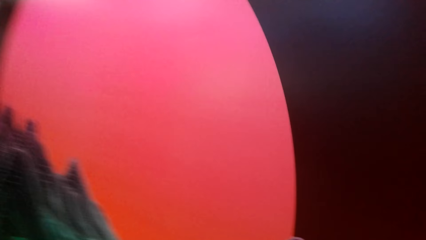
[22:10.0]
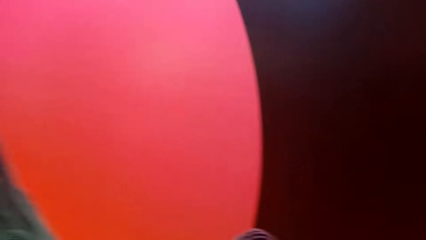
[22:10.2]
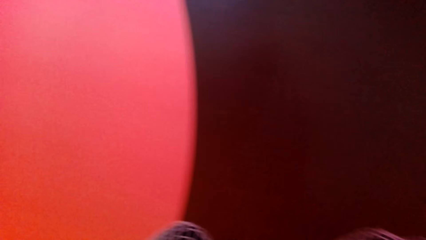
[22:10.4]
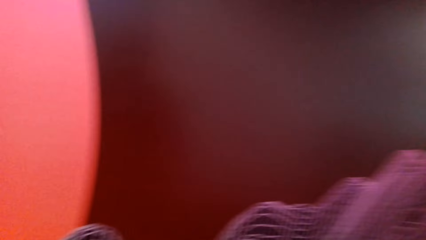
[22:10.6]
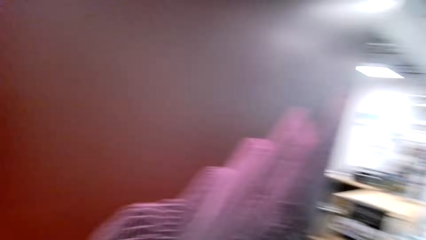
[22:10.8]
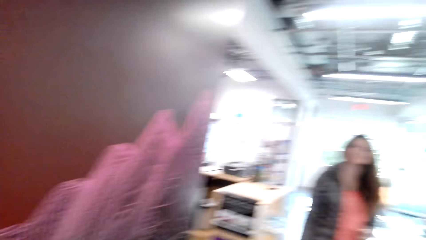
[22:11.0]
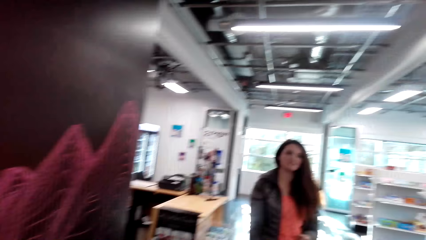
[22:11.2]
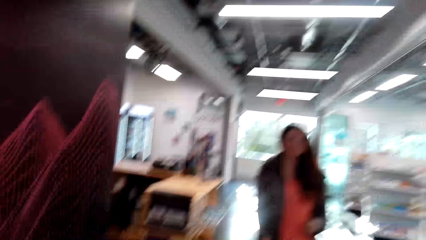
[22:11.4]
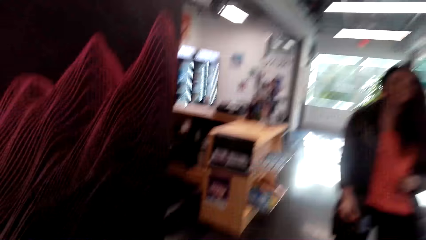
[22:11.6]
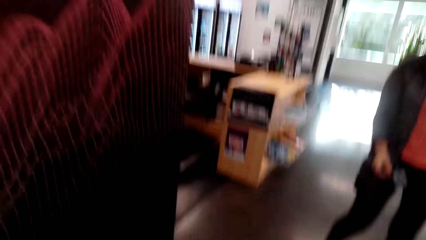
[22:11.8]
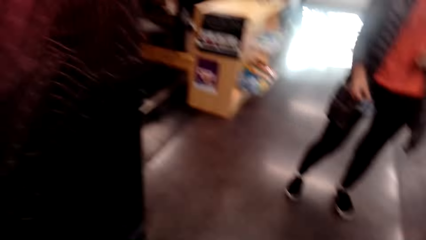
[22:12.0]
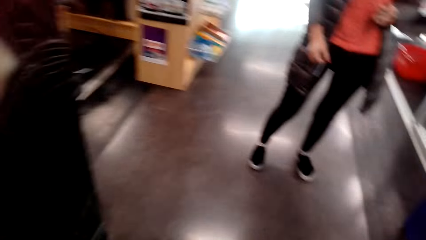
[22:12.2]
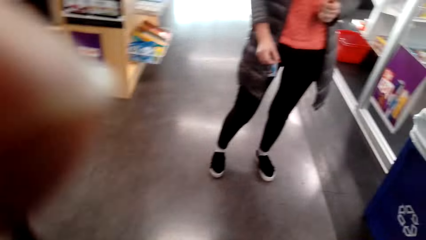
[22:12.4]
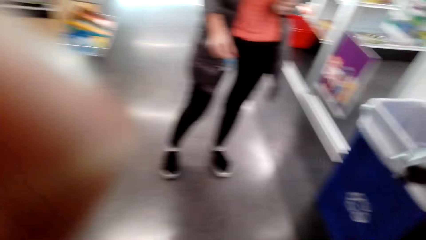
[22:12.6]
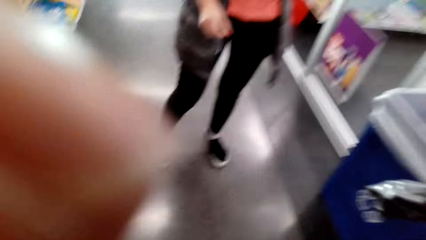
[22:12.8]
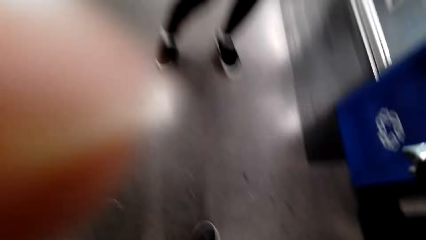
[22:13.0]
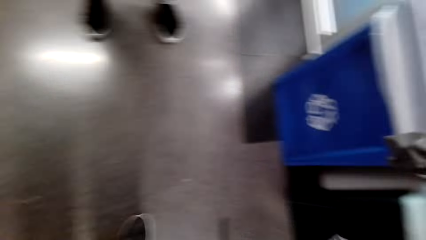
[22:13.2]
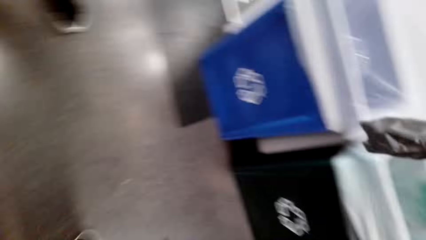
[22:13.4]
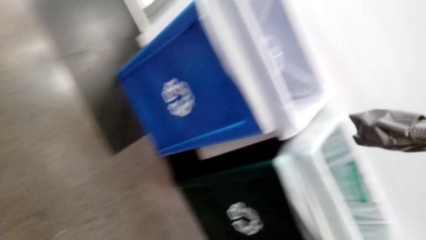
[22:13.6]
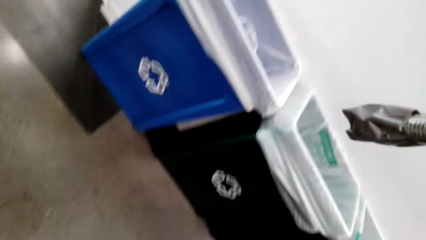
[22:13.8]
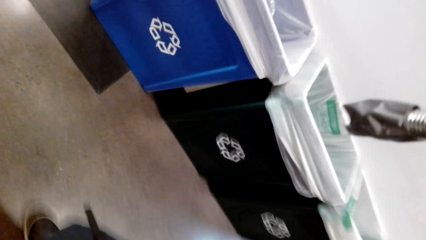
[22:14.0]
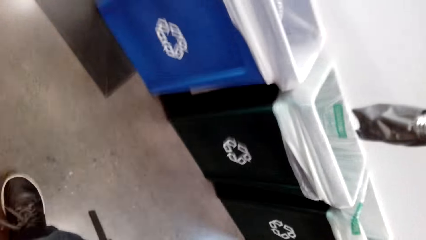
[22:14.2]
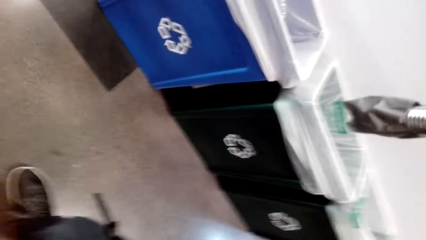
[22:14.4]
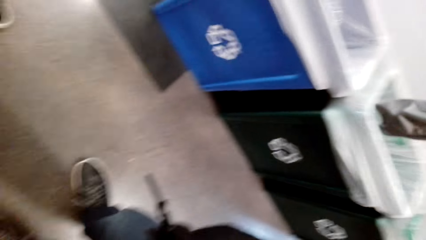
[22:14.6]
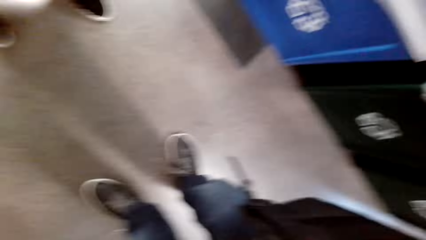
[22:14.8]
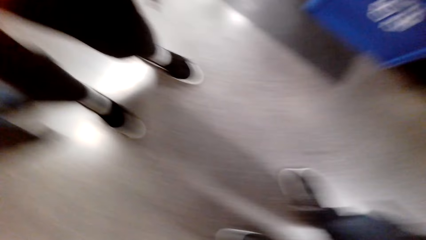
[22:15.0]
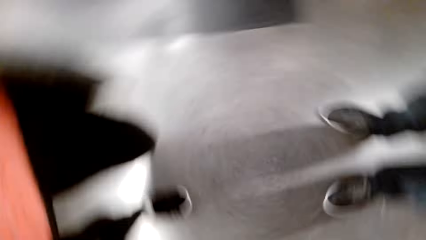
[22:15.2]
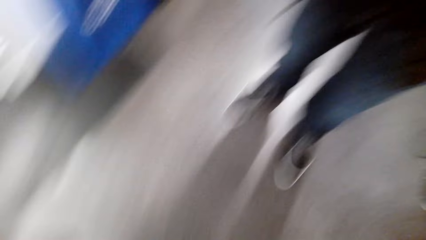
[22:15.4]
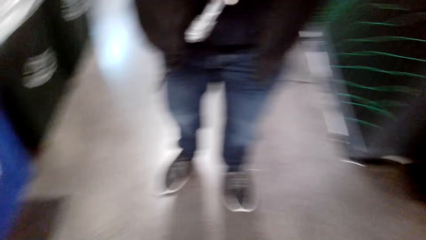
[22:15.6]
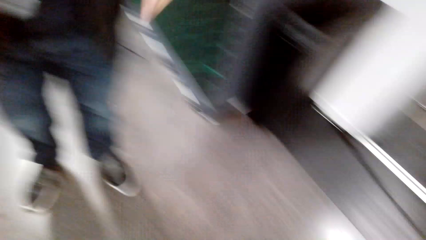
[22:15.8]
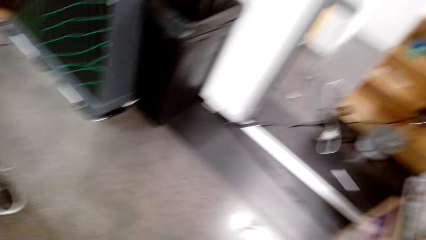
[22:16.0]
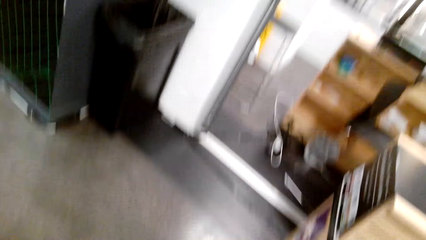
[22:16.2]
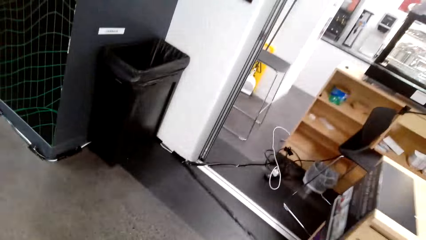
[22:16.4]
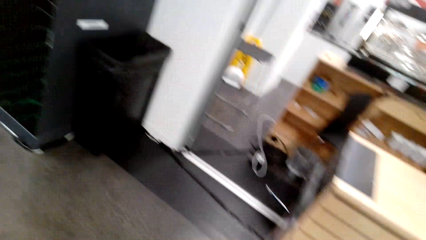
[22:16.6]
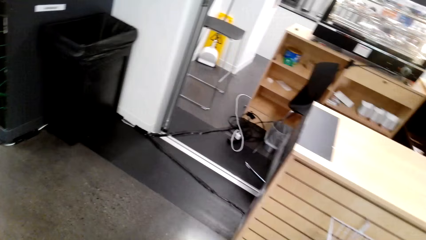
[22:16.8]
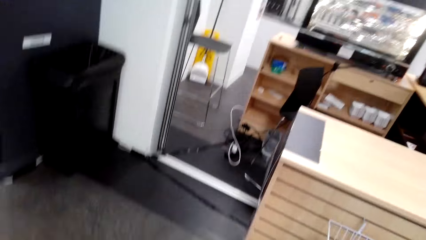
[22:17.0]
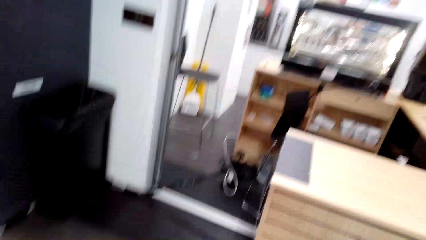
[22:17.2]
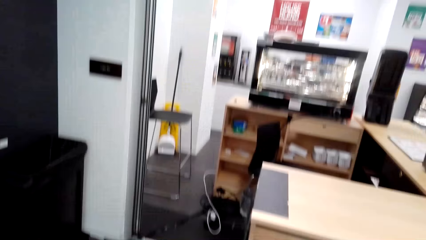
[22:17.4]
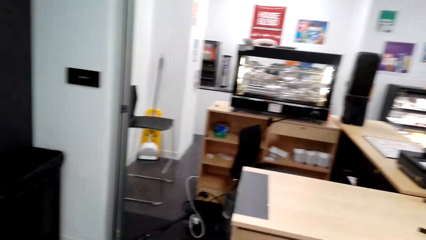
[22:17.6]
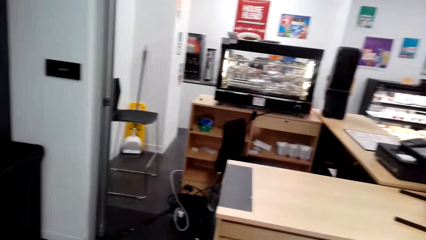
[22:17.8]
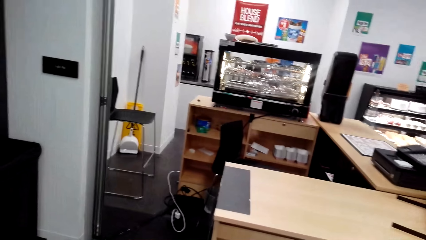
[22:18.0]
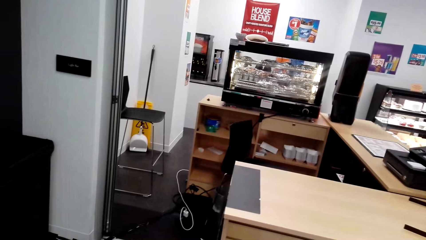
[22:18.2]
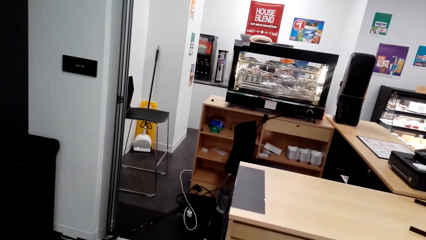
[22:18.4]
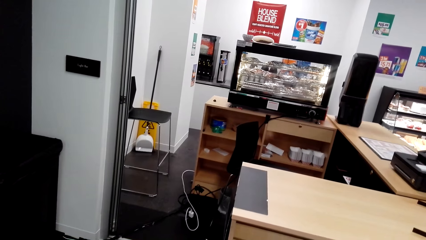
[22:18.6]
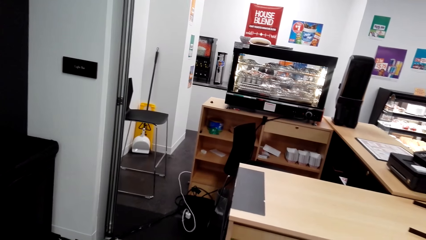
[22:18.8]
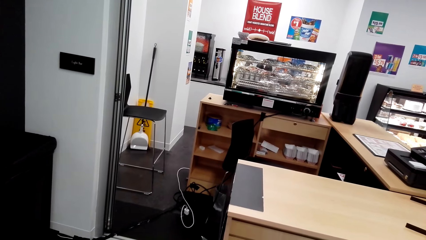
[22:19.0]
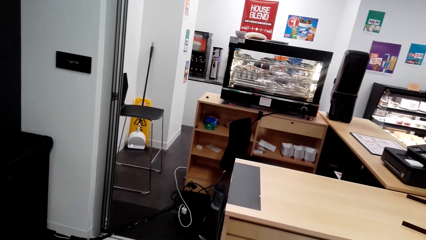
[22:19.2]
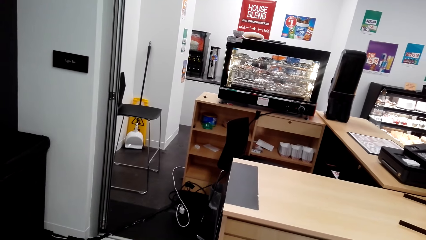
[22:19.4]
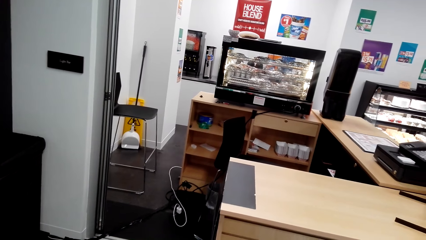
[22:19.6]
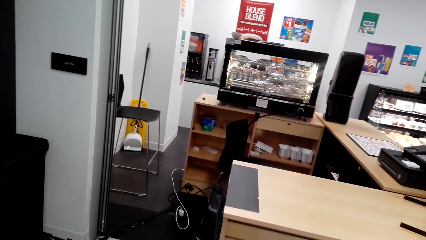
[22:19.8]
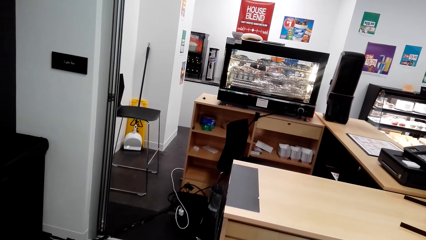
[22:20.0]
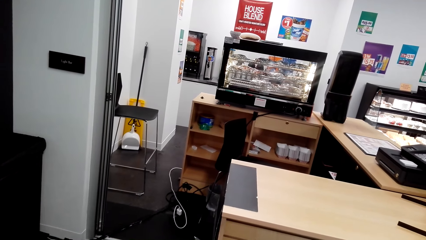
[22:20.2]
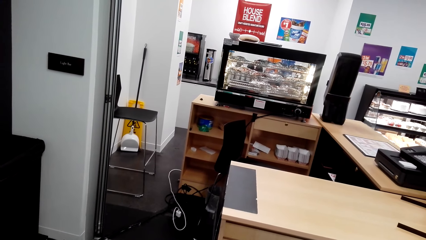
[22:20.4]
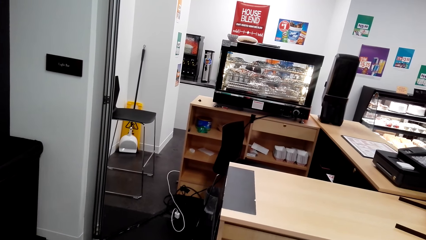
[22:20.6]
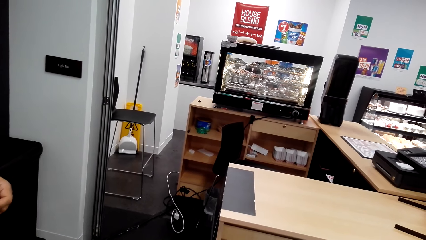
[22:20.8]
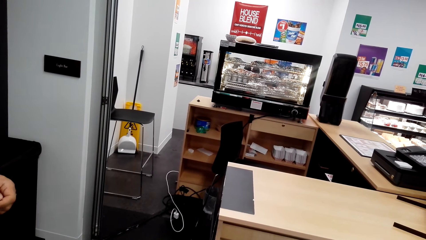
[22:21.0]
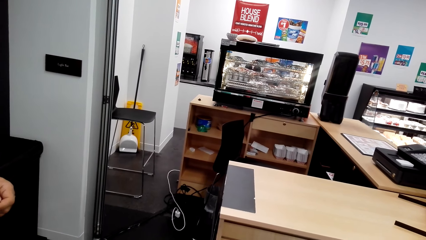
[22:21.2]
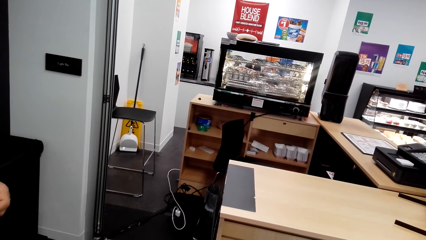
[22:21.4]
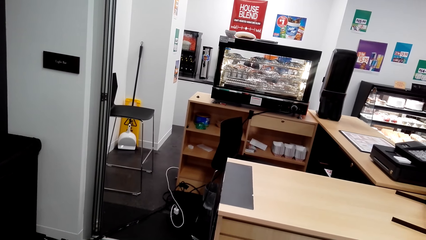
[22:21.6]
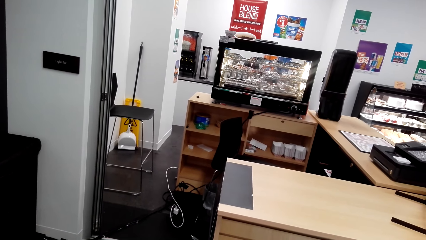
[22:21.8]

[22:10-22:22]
The camera wearer stands beside the counter.
